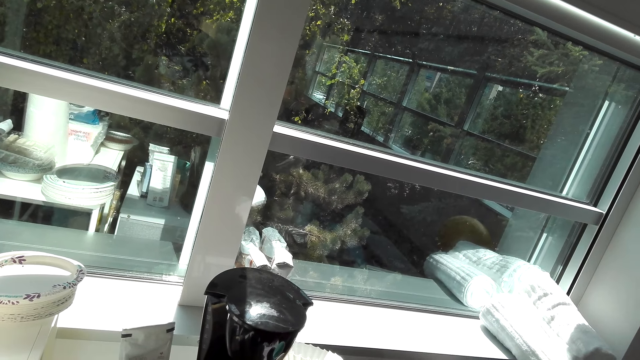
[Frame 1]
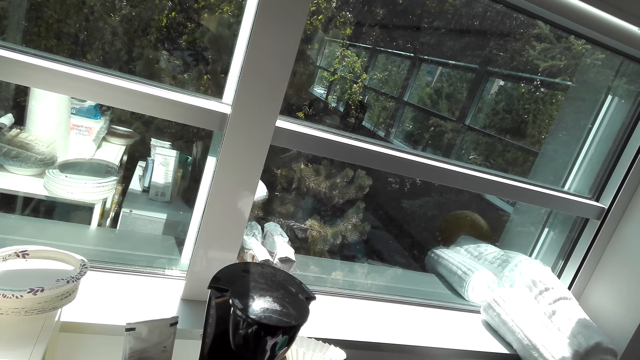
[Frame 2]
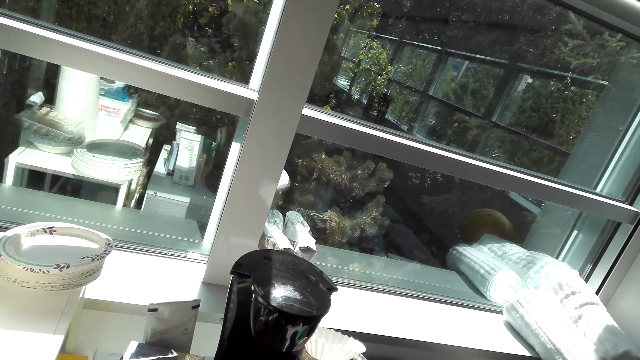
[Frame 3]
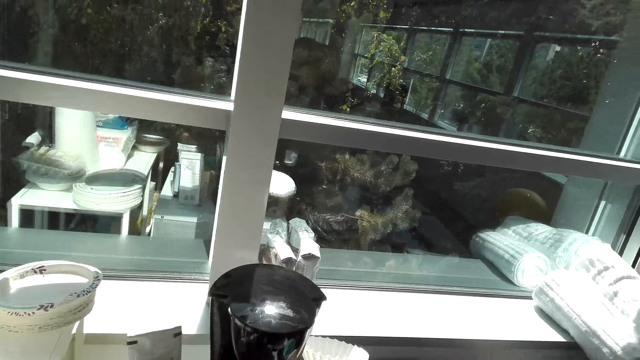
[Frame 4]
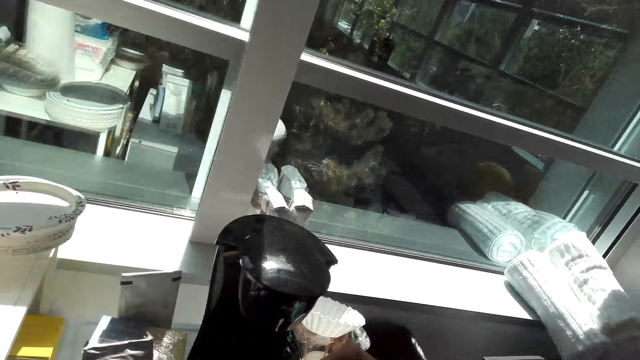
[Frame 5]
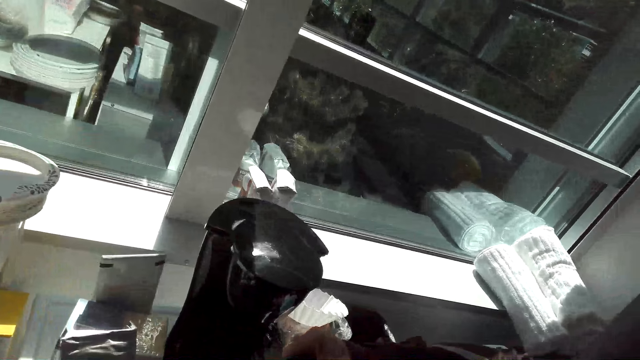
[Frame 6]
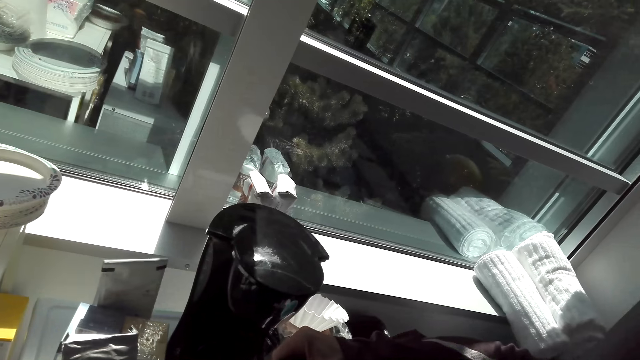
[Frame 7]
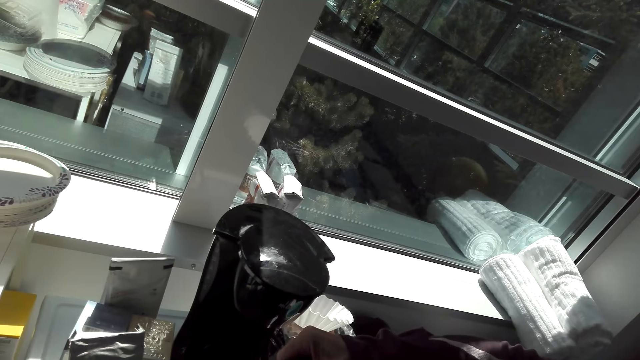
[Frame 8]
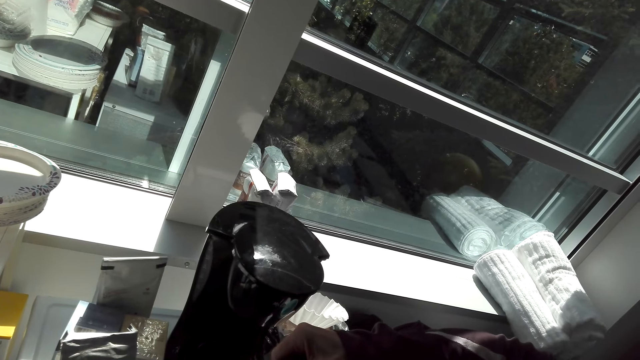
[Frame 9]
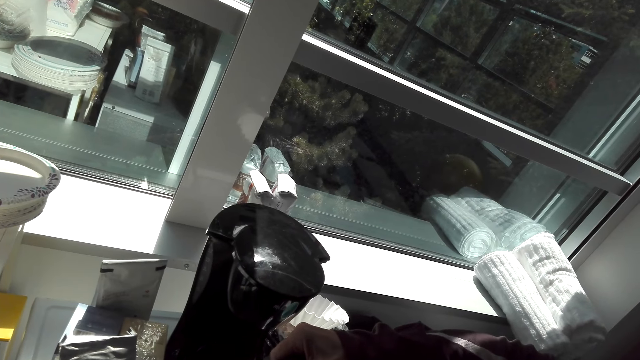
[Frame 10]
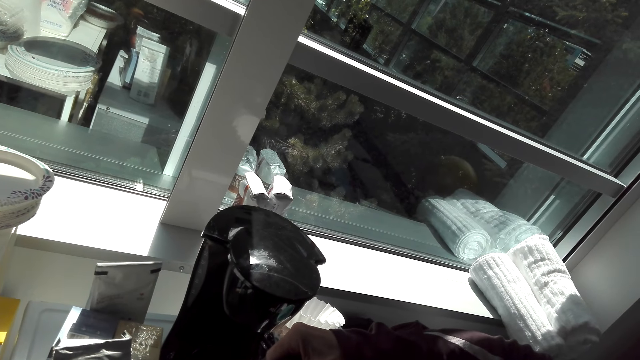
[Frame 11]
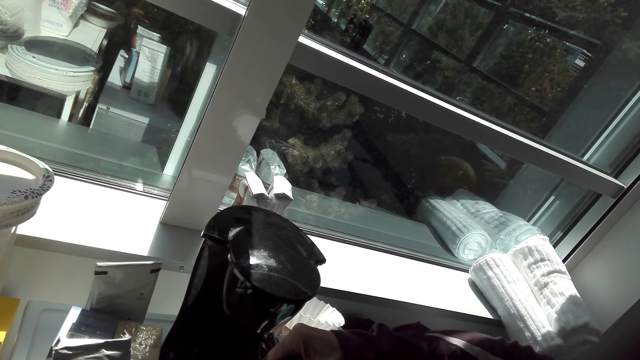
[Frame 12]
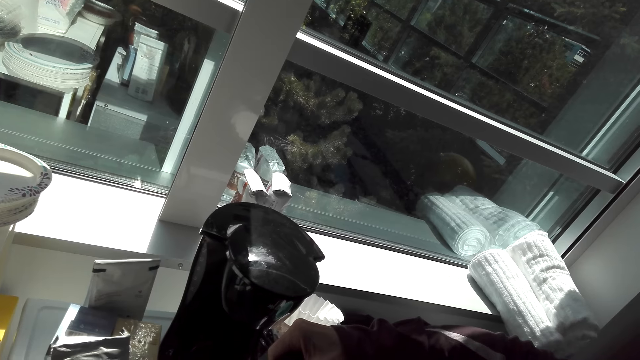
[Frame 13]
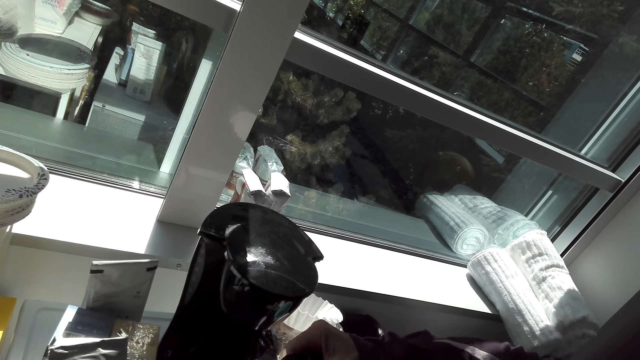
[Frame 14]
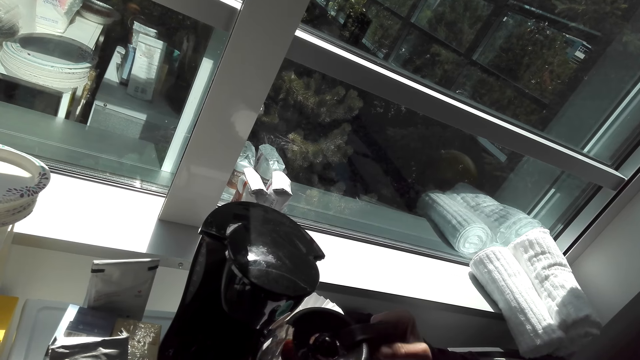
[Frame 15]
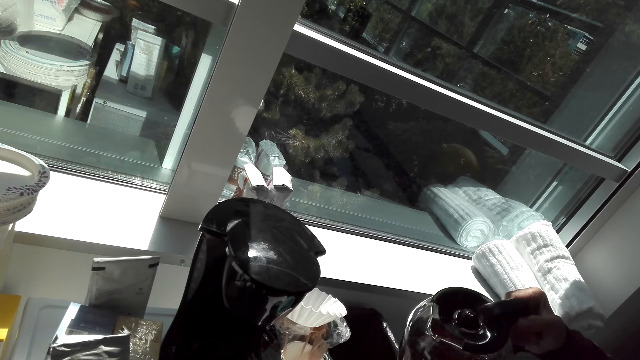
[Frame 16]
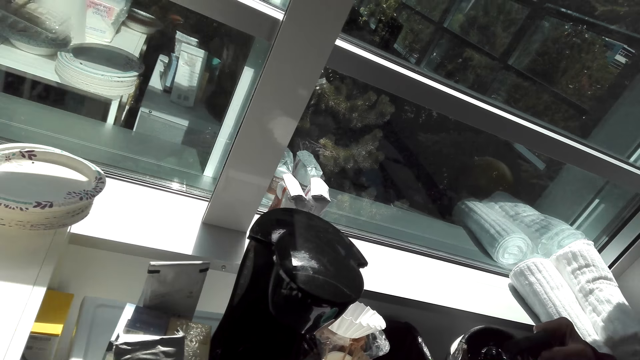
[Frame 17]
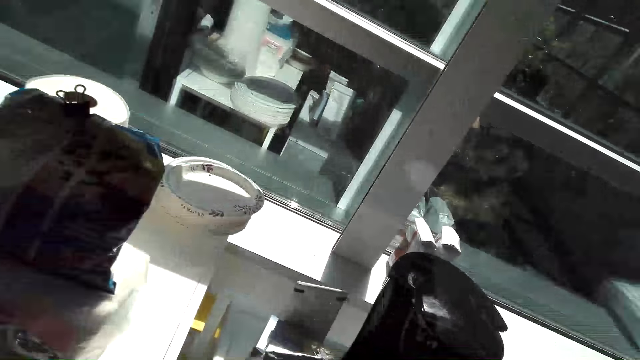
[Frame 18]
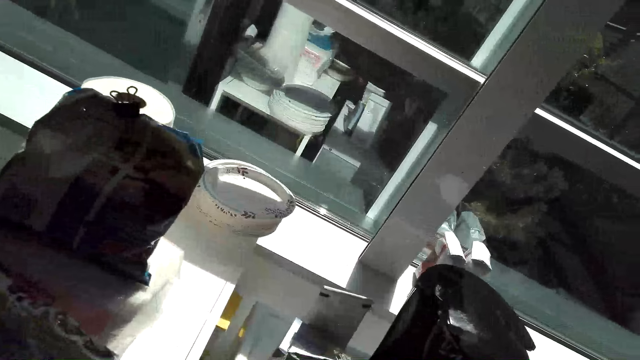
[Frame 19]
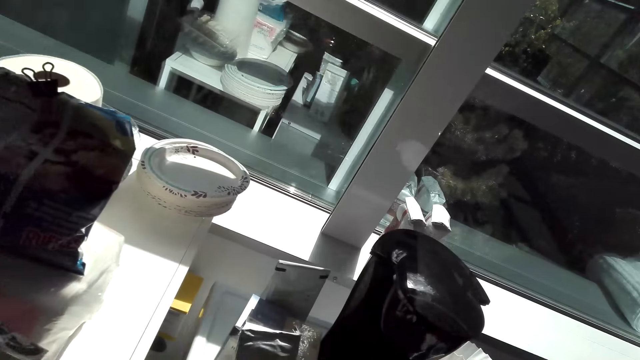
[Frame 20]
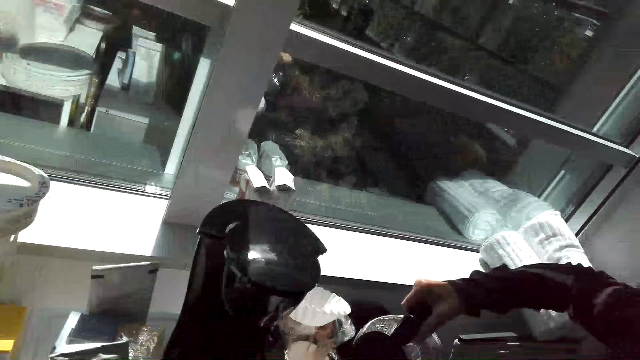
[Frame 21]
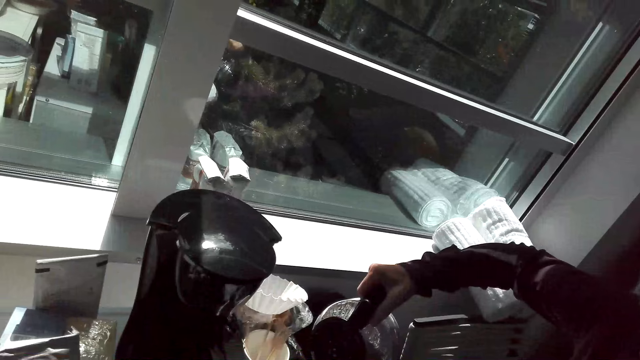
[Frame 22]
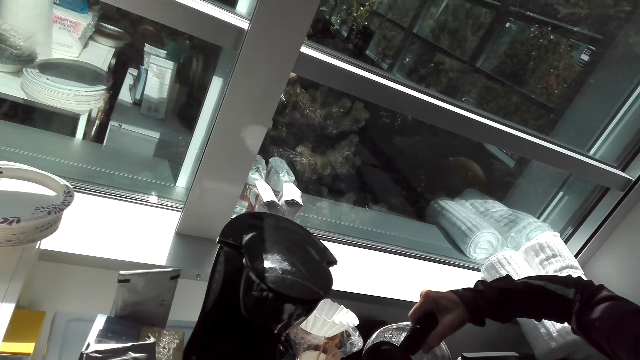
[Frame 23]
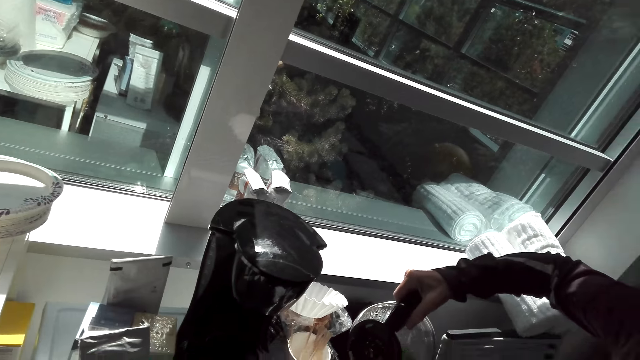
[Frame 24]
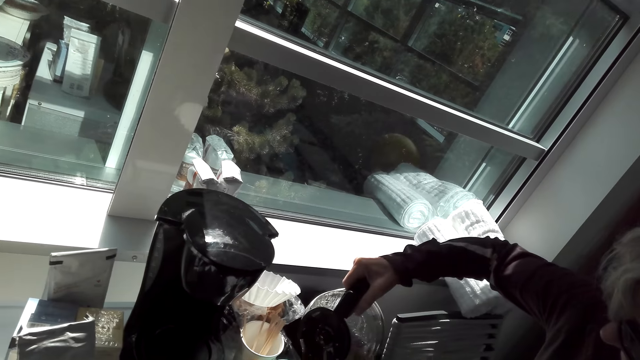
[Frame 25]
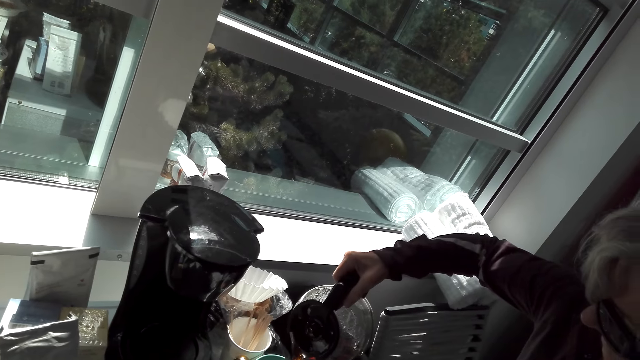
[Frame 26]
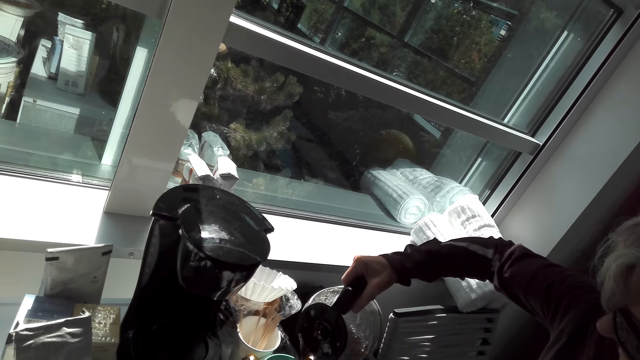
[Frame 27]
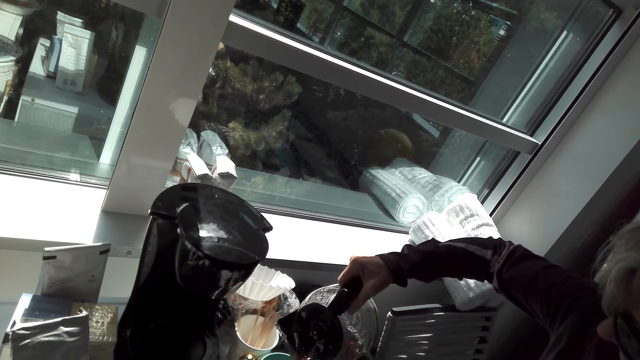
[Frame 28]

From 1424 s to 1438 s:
A lady pours coffee in a cup. The camera wearer stares at the window. The lady pours coffee in the cup.

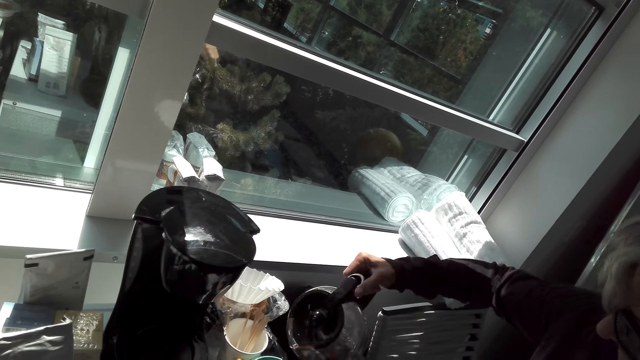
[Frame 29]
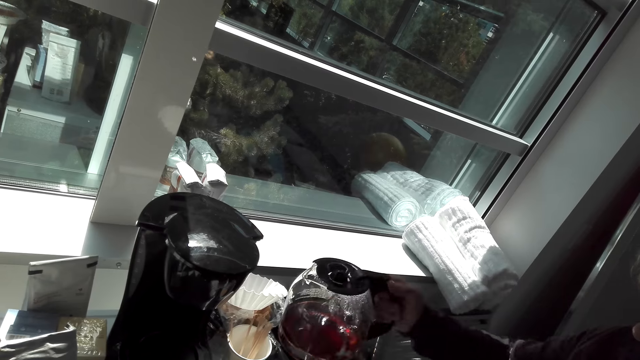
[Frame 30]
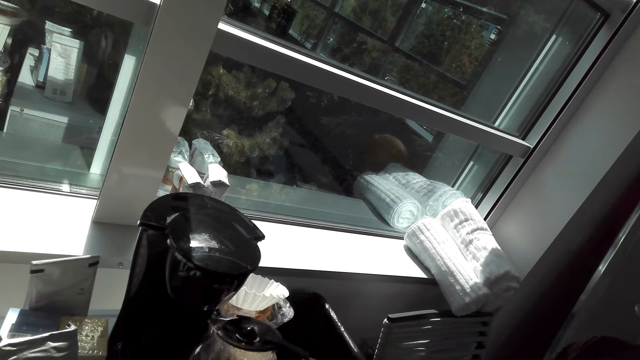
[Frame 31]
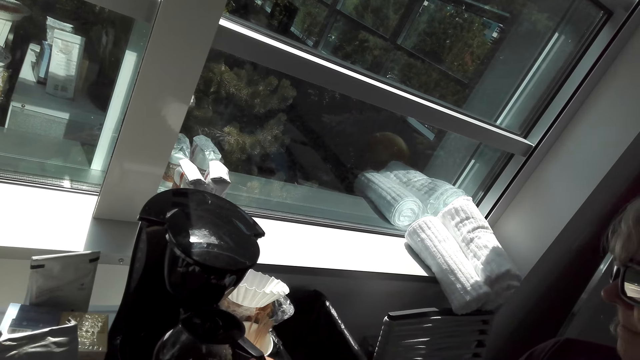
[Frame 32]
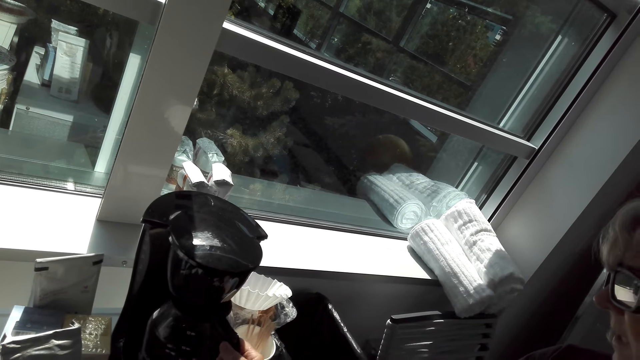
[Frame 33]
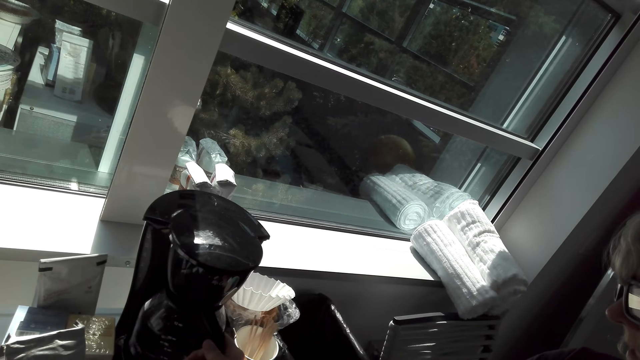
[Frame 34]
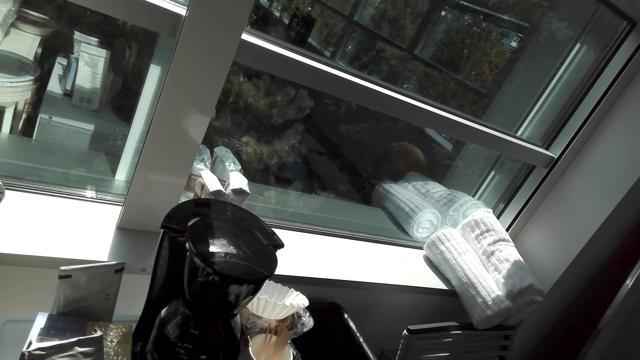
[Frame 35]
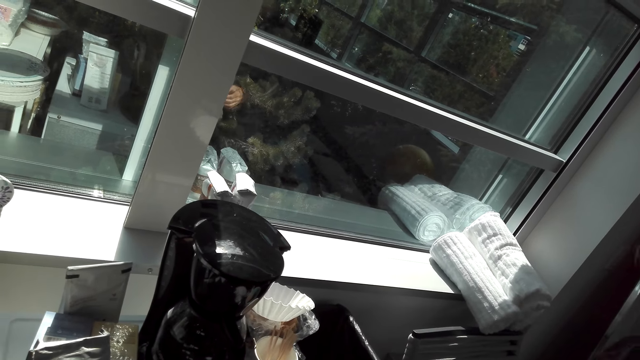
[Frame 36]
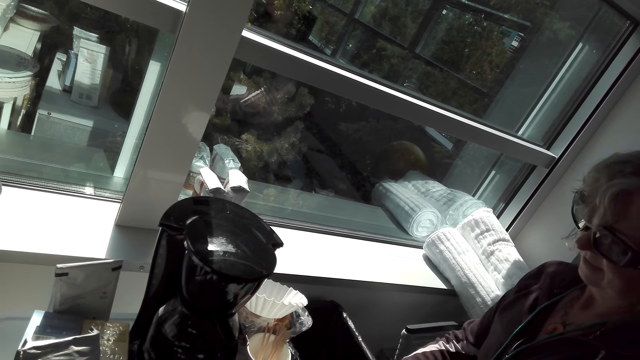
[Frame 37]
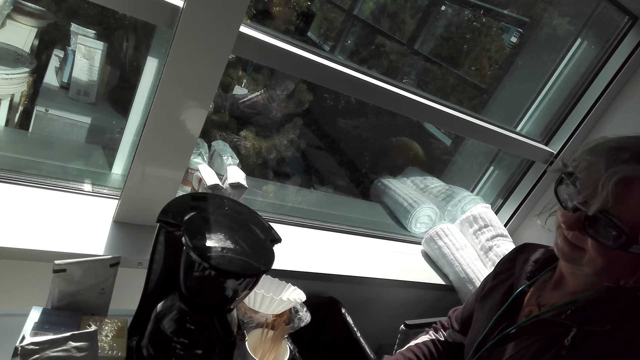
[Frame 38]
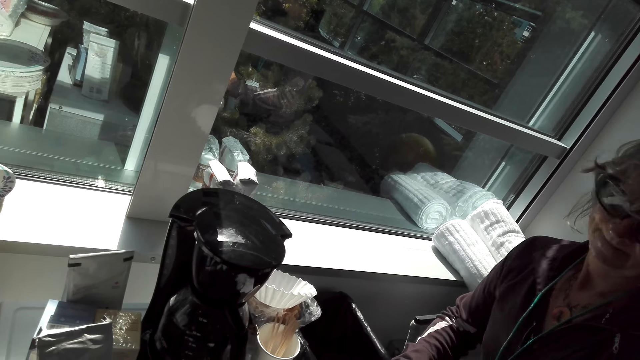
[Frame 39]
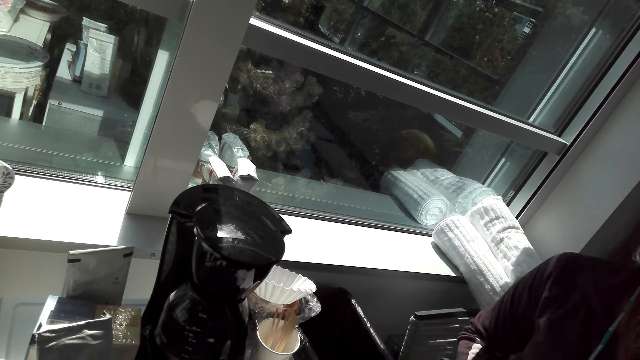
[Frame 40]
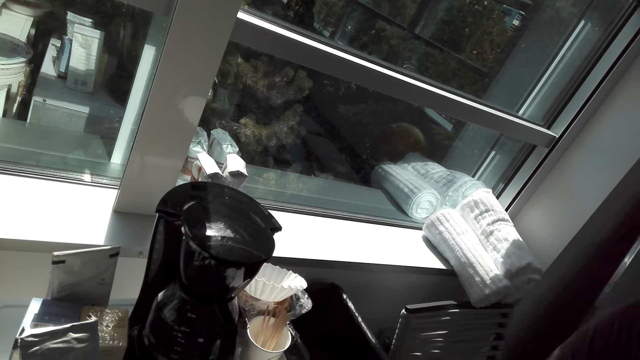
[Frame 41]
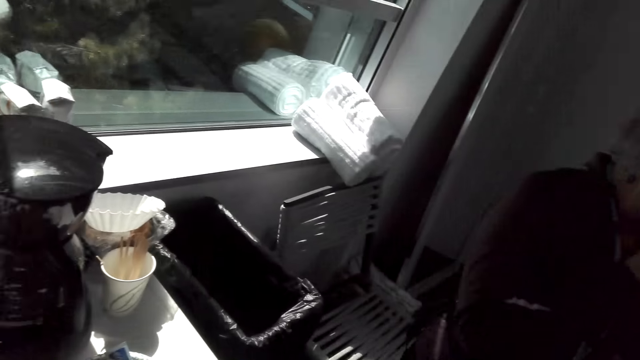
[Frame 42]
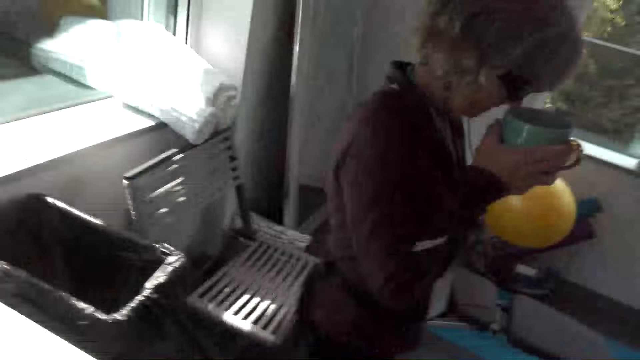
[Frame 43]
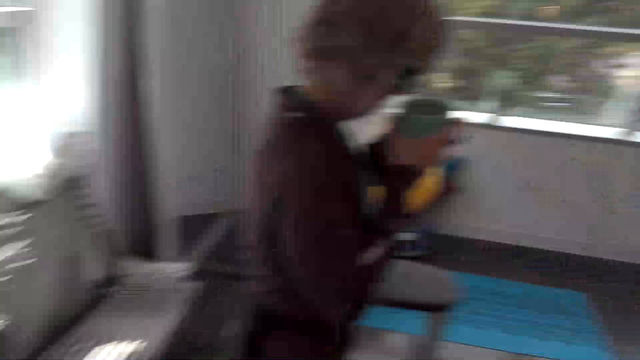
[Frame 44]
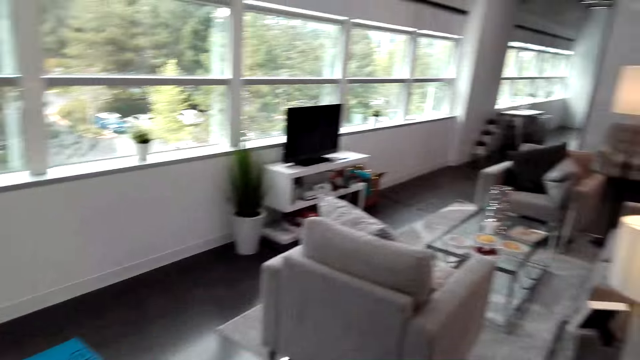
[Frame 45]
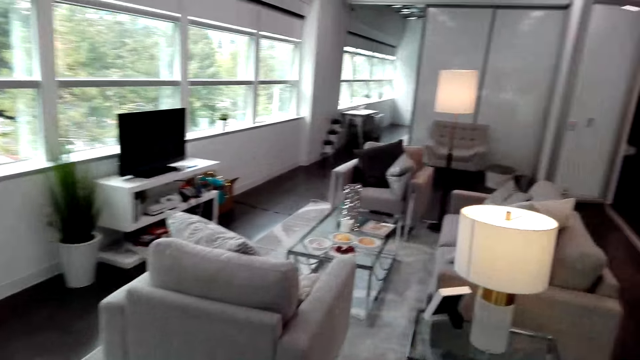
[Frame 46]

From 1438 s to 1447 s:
A lady inserts the glass jug in the coffee maker machine. The camera wearer looks around the apartment. The lady smells the coffee in the mug.
